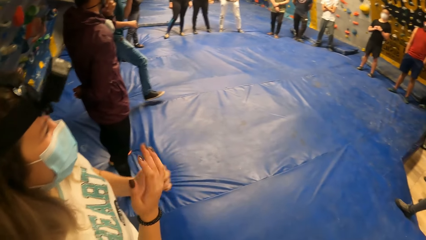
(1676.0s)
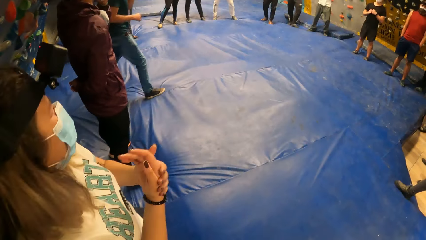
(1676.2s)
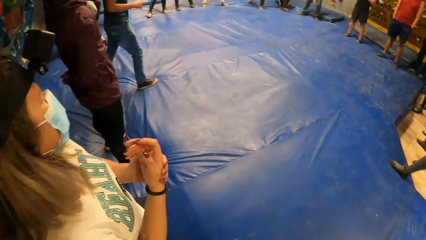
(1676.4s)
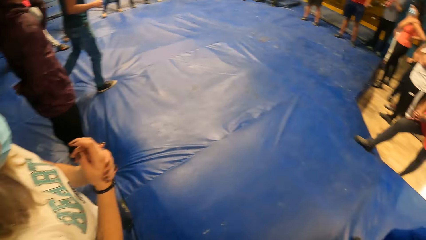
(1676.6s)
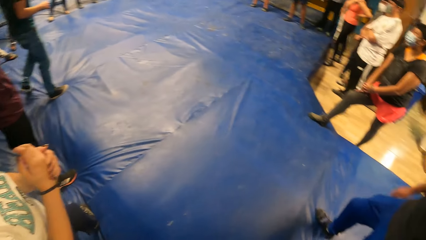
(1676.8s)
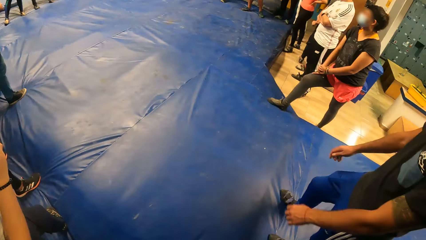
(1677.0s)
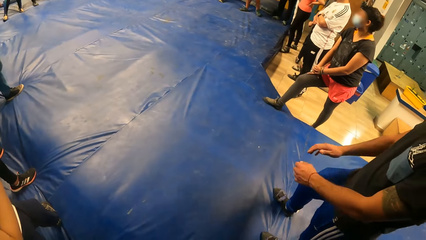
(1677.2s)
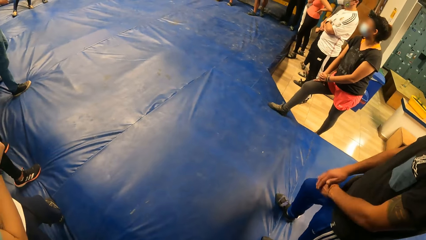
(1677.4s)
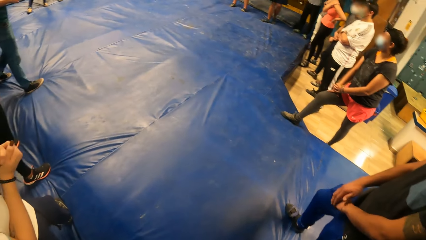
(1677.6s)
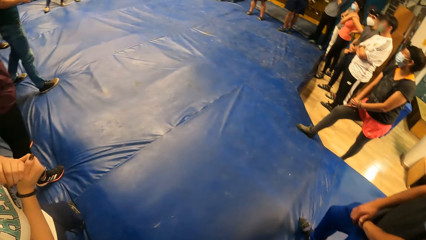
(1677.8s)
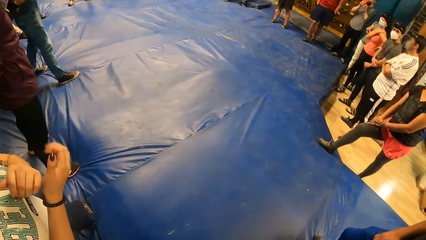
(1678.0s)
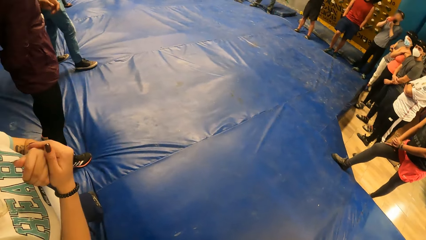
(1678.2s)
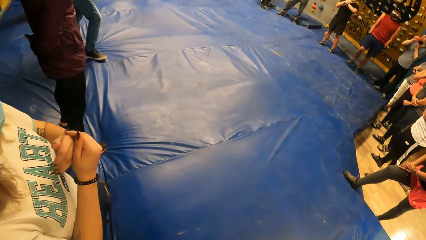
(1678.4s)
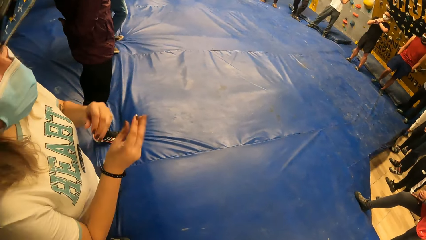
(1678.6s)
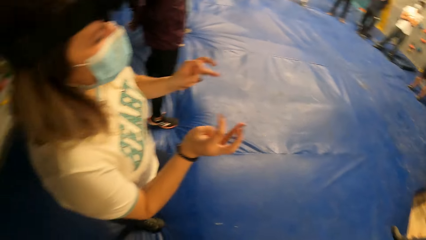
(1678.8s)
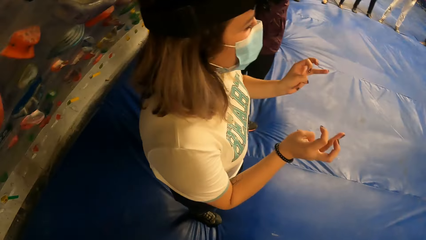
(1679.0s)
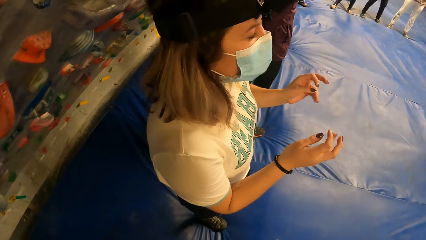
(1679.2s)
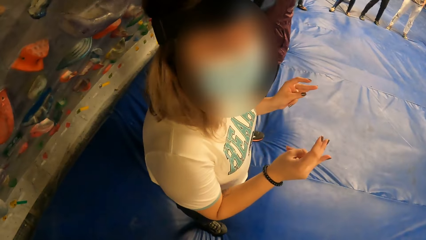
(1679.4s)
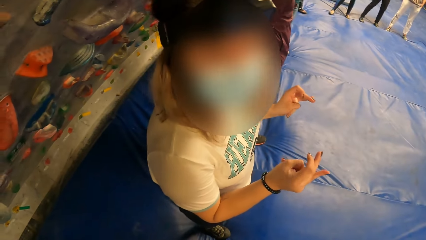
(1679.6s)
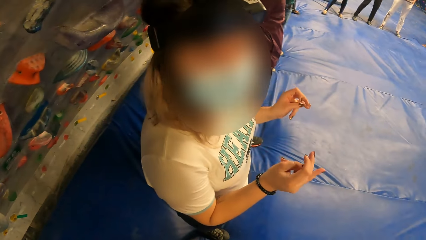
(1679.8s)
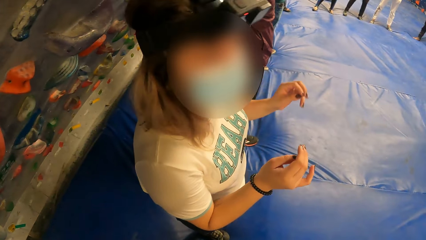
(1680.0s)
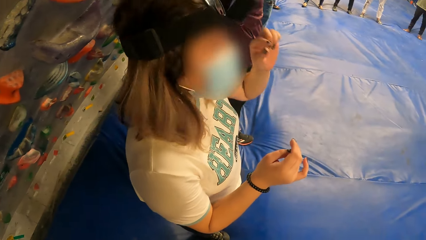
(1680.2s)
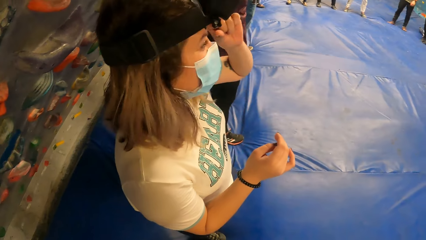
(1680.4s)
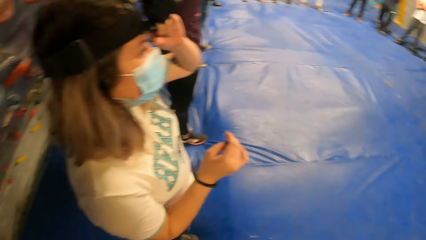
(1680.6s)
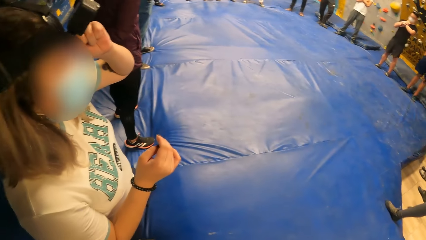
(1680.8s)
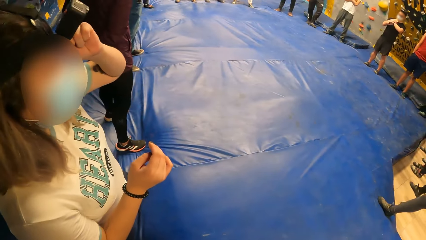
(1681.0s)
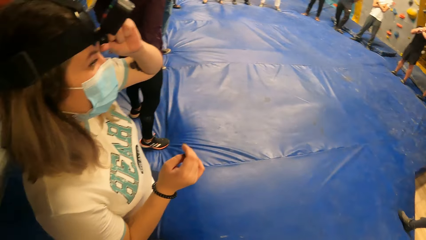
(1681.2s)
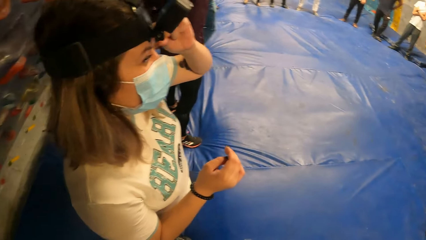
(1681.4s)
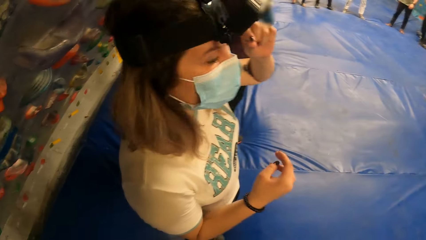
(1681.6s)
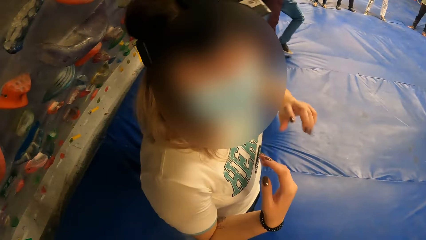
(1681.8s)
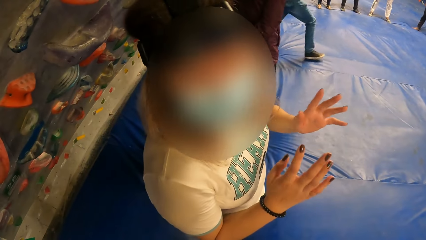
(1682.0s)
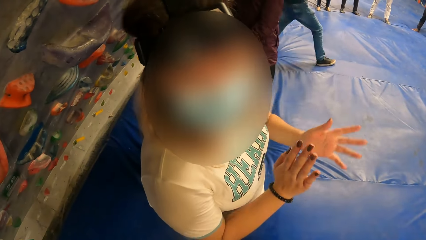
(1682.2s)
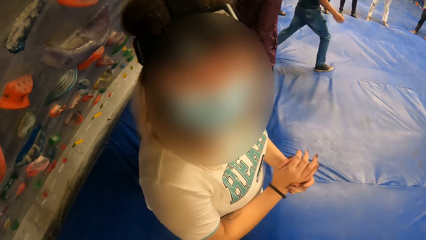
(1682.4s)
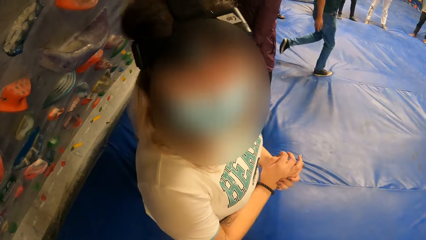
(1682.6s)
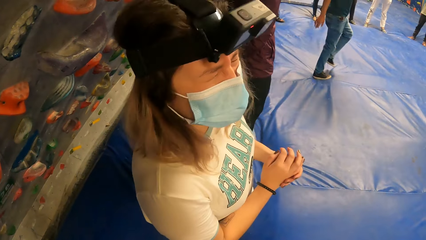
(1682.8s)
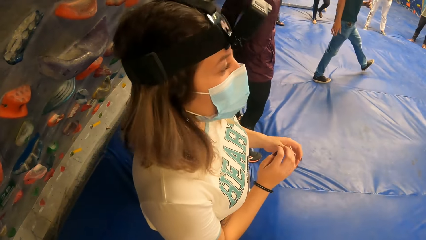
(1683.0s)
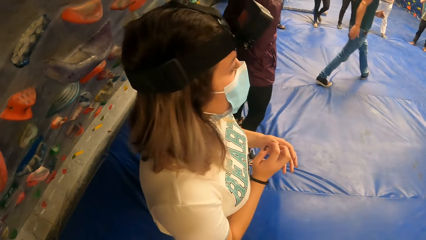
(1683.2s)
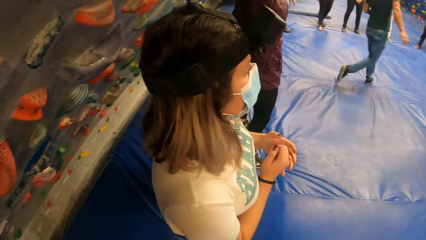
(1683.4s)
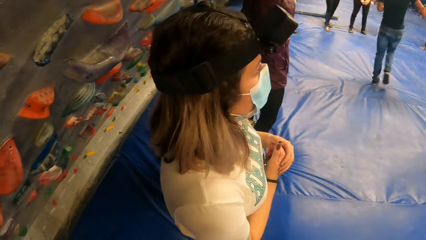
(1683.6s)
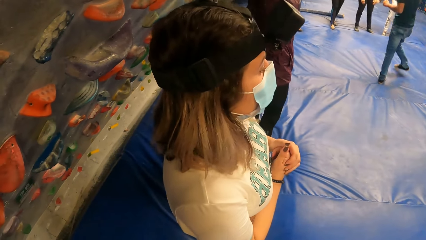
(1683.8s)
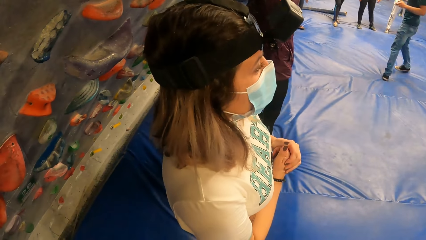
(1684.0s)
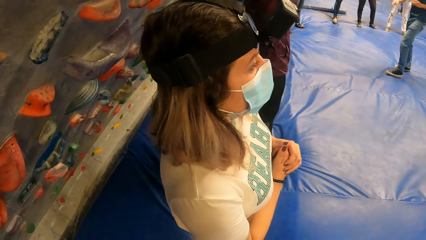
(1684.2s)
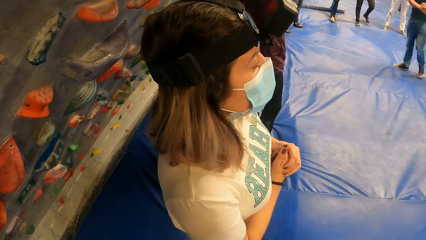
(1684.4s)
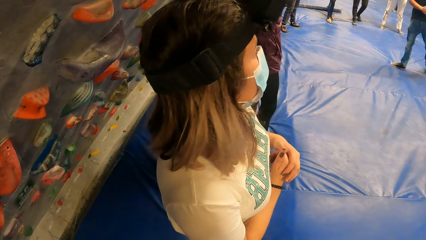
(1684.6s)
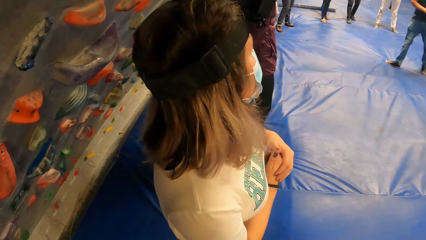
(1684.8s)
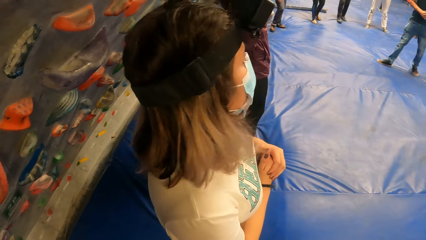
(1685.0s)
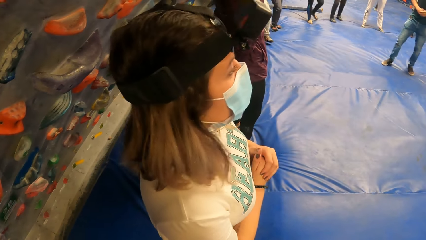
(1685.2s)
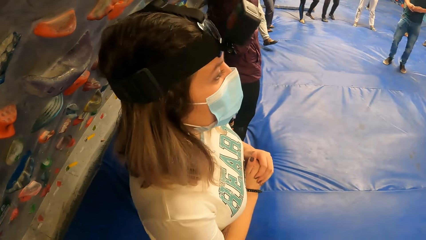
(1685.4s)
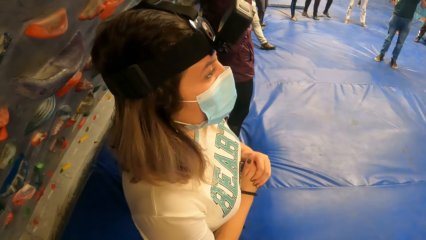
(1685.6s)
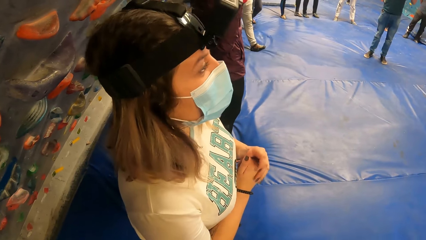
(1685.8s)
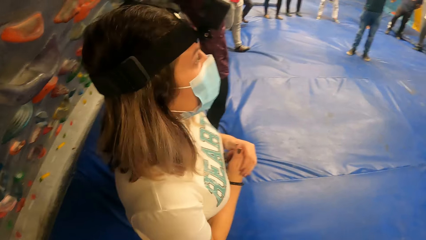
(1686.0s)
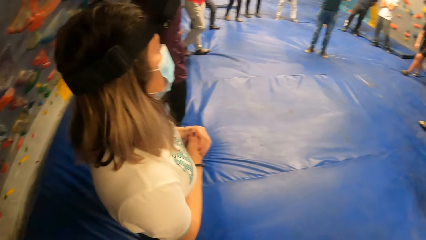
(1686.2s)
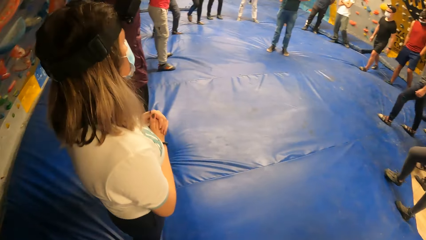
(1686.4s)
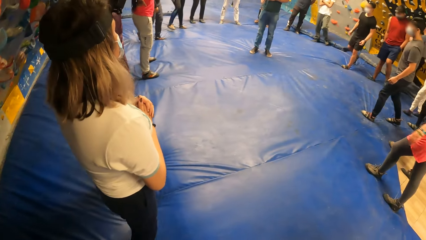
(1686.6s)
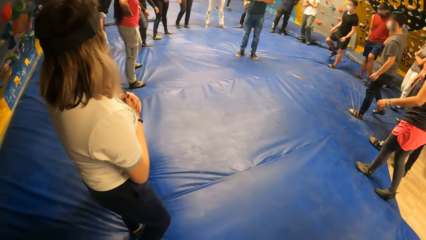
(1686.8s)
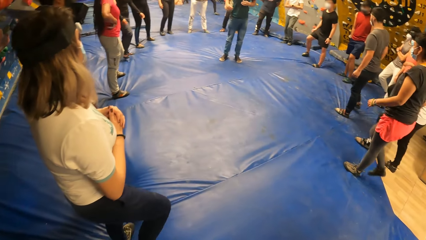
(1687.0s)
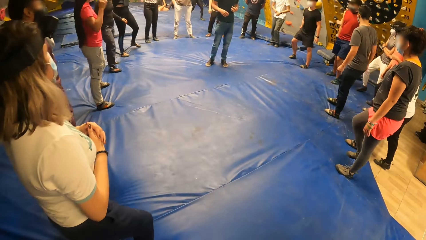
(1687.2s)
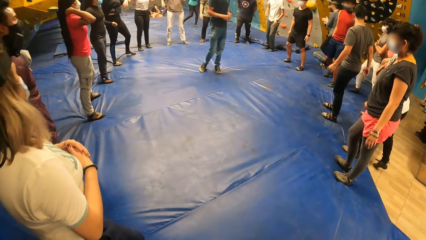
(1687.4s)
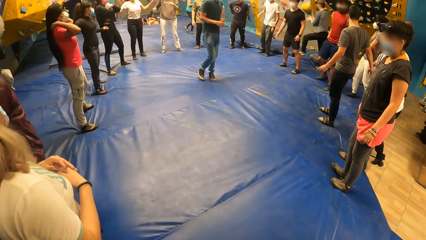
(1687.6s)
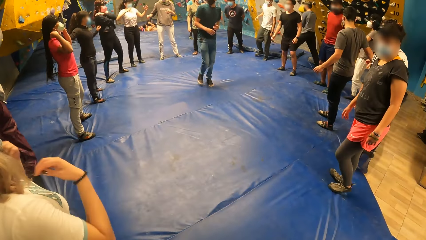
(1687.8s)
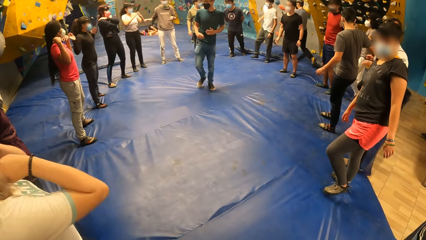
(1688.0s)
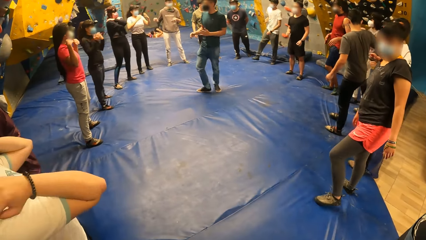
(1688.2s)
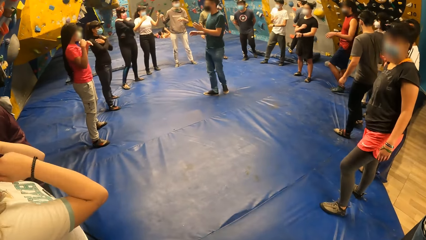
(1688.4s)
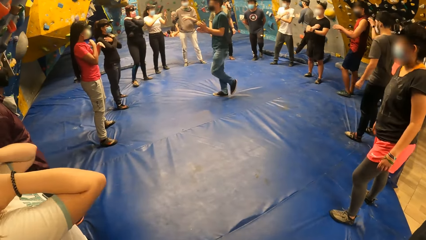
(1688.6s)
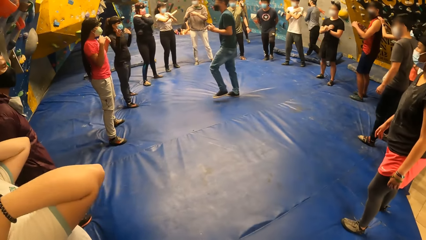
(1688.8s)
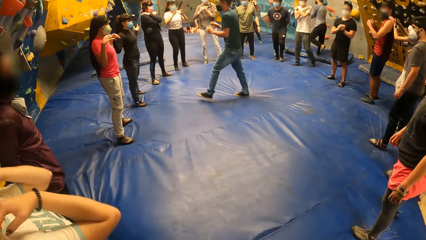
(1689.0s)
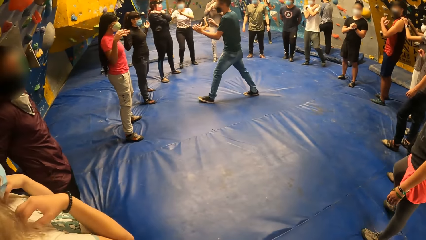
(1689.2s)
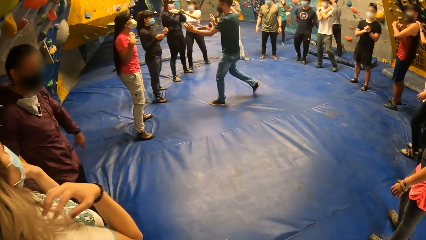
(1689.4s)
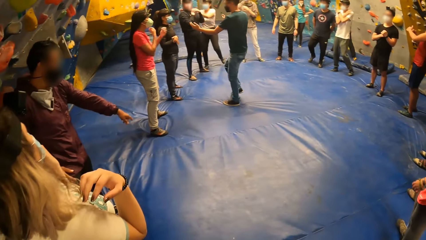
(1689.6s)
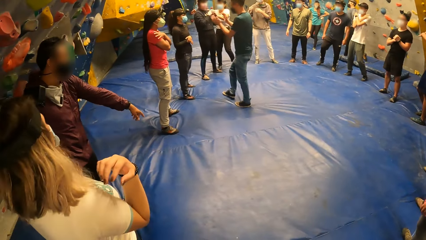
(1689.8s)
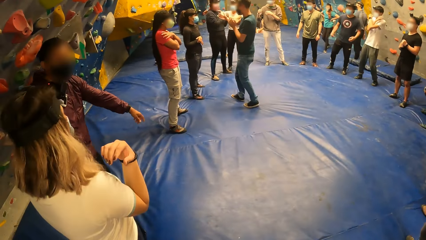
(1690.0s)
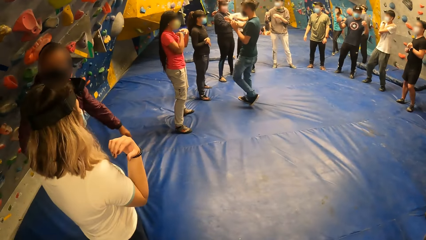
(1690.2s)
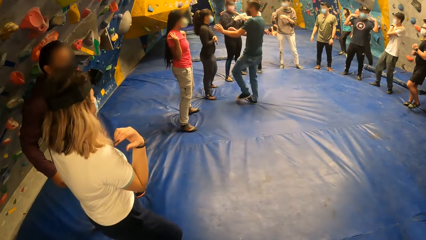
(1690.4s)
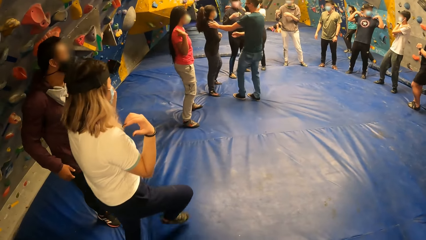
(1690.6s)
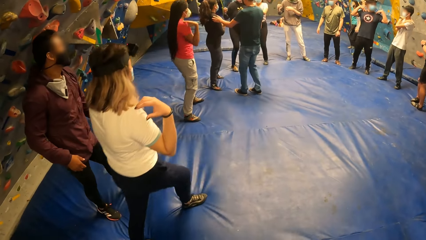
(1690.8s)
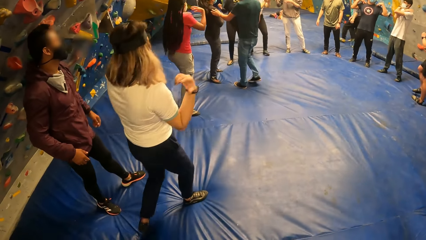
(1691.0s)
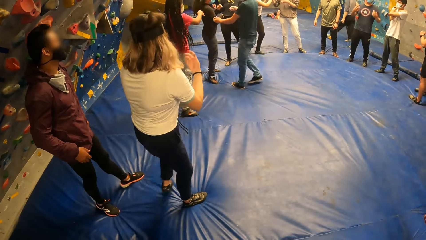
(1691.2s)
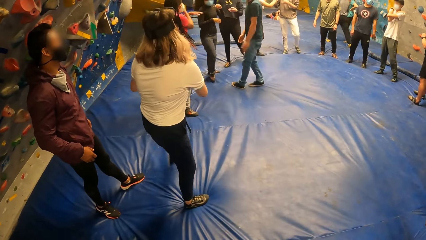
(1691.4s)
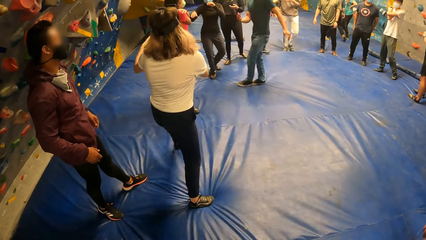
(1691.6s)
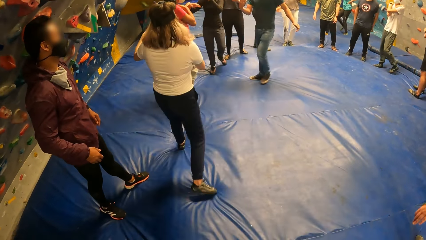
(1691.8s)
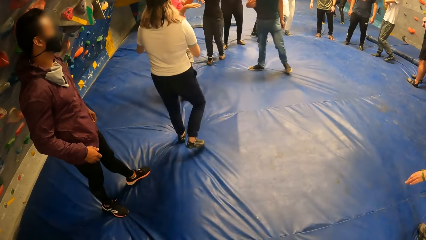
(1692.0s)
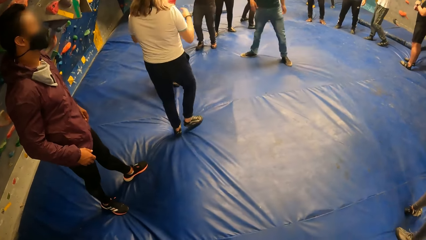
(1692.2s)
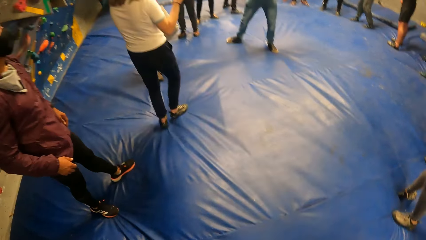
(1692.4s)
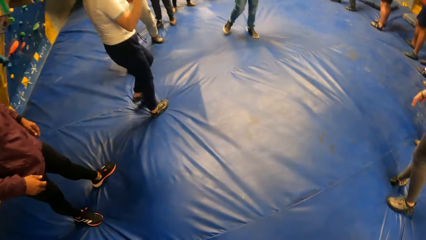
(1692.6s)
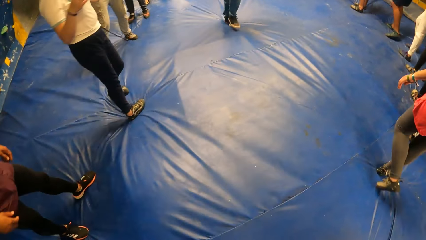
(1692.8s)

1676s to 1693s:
A lady wipes the hands. A man walks around the room. The camera wearer turns around the room. They look at the lady. A woman adjusts her camera. The man walks around the room.
